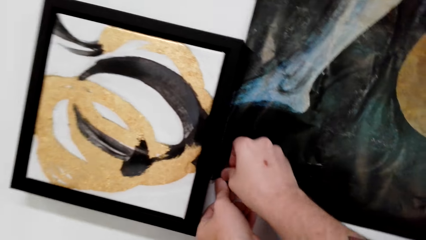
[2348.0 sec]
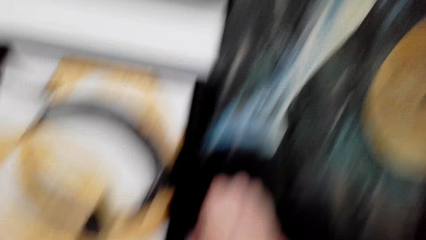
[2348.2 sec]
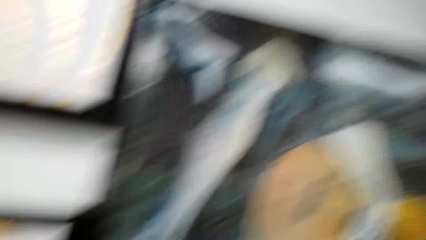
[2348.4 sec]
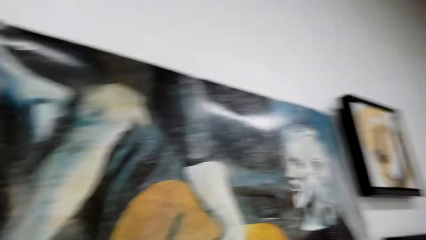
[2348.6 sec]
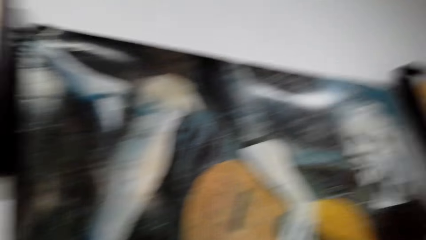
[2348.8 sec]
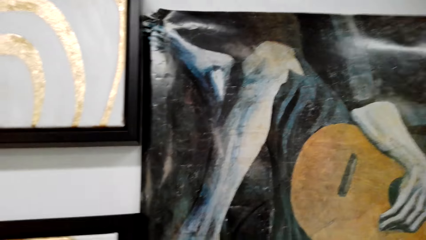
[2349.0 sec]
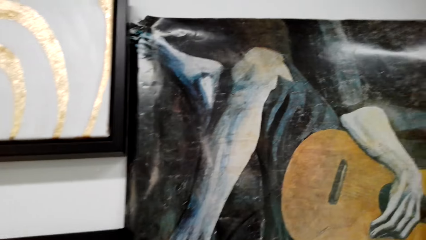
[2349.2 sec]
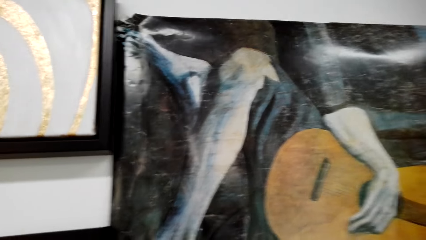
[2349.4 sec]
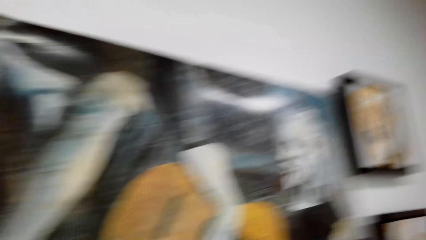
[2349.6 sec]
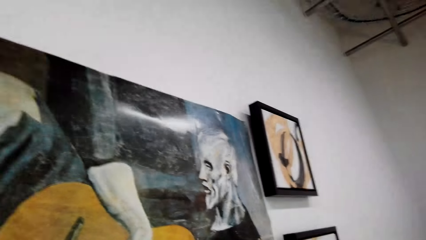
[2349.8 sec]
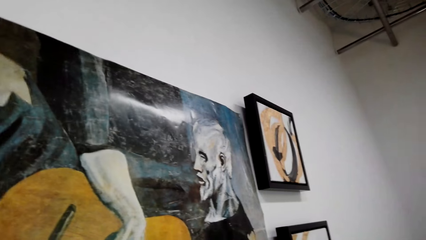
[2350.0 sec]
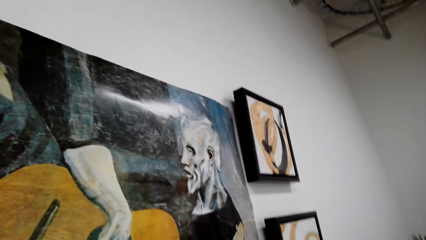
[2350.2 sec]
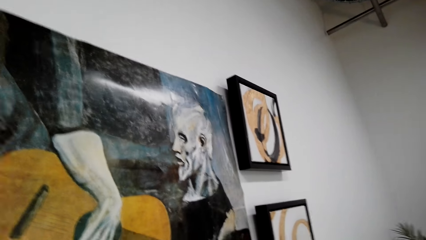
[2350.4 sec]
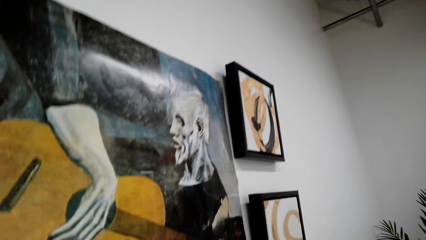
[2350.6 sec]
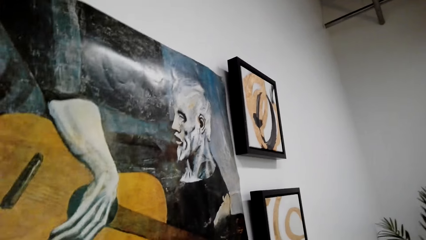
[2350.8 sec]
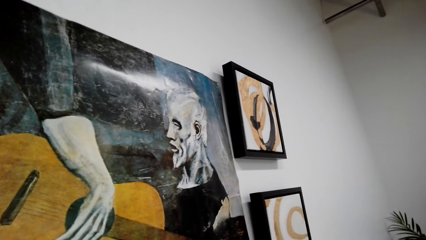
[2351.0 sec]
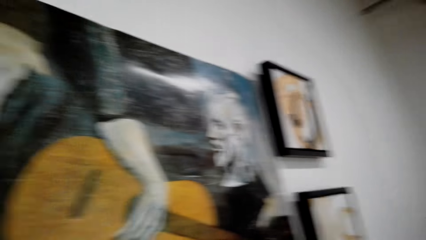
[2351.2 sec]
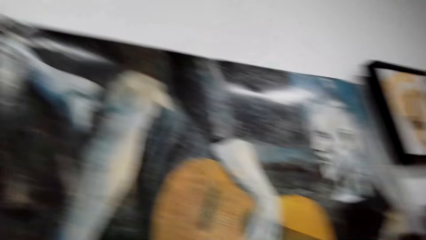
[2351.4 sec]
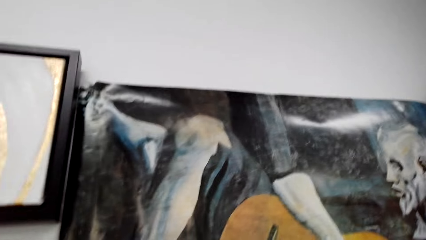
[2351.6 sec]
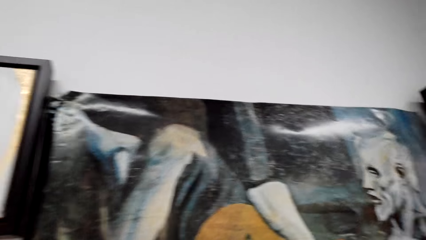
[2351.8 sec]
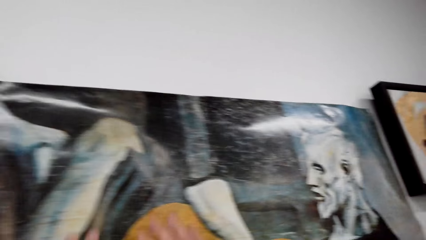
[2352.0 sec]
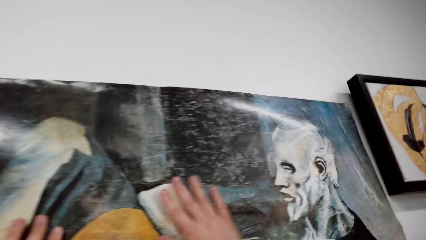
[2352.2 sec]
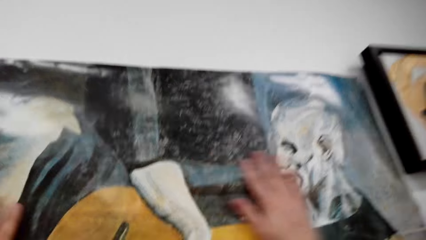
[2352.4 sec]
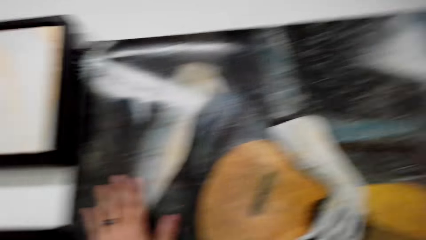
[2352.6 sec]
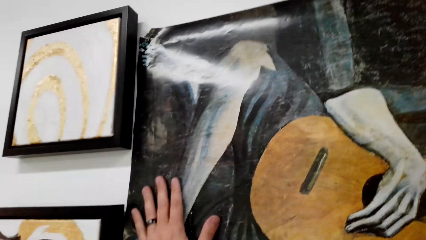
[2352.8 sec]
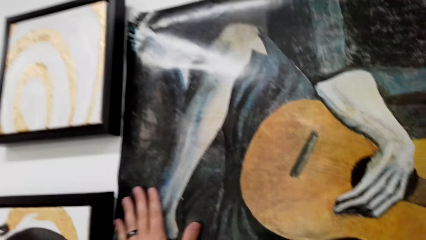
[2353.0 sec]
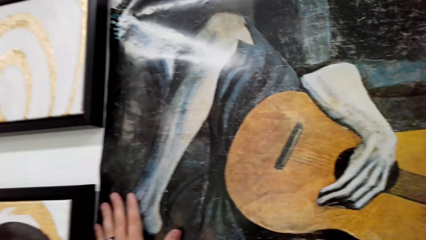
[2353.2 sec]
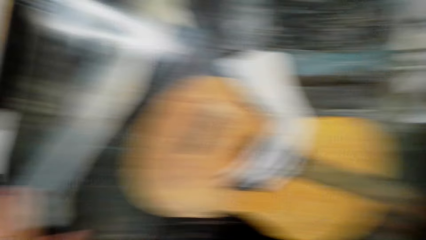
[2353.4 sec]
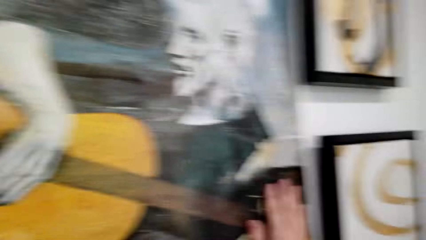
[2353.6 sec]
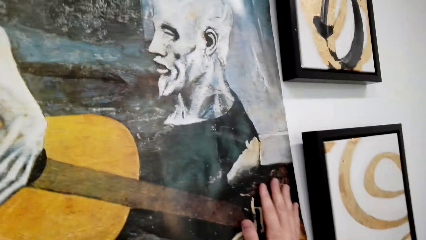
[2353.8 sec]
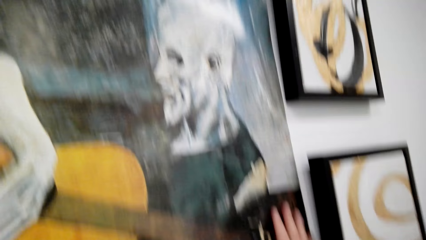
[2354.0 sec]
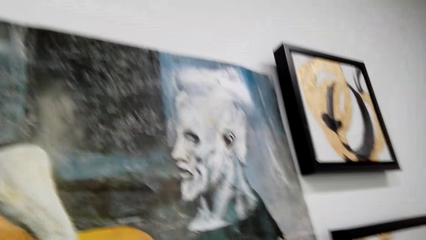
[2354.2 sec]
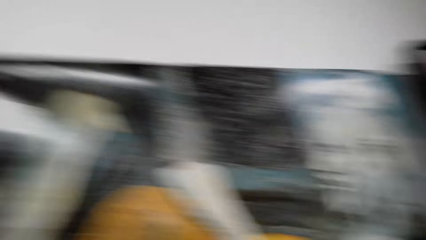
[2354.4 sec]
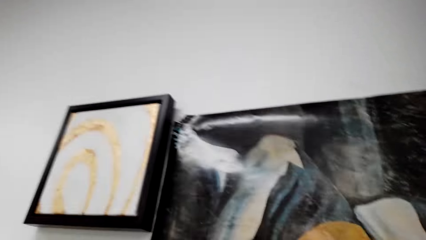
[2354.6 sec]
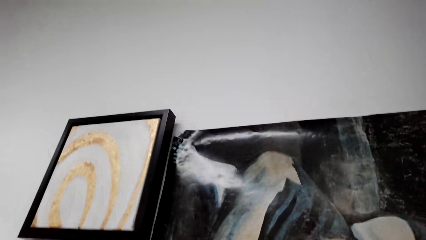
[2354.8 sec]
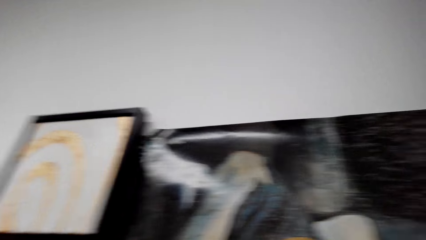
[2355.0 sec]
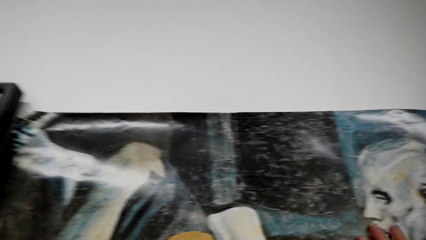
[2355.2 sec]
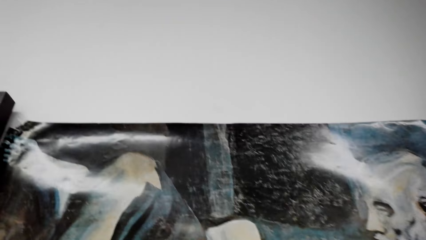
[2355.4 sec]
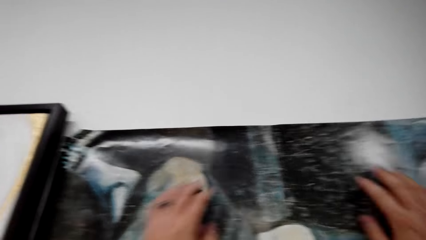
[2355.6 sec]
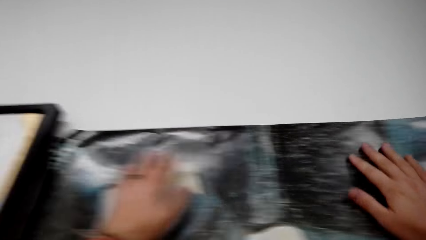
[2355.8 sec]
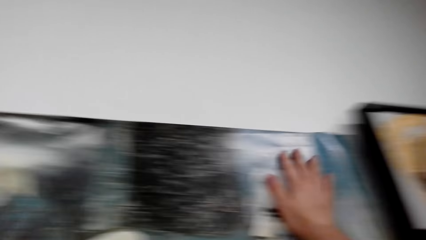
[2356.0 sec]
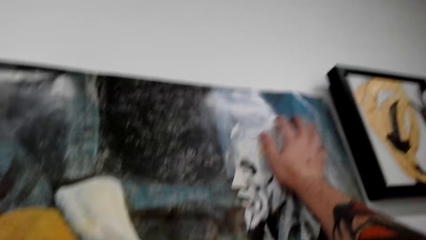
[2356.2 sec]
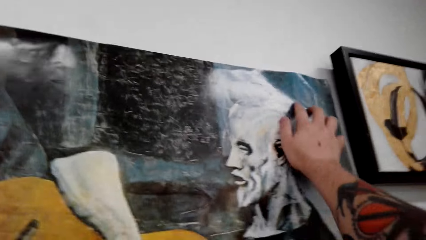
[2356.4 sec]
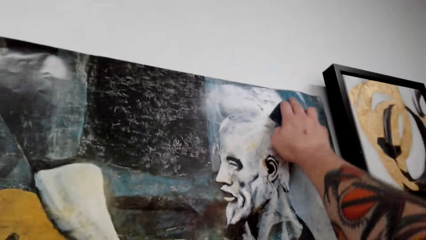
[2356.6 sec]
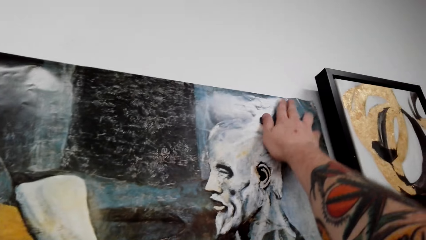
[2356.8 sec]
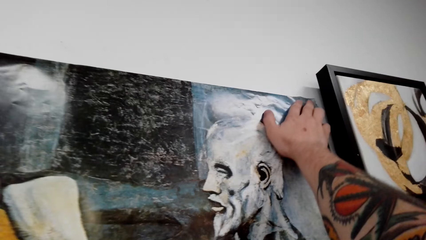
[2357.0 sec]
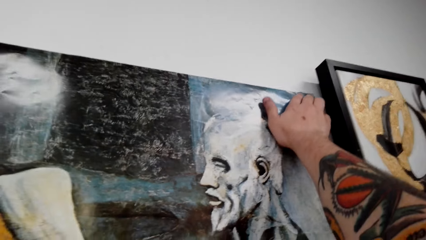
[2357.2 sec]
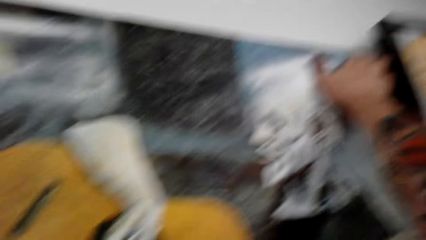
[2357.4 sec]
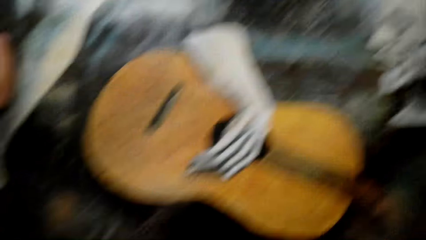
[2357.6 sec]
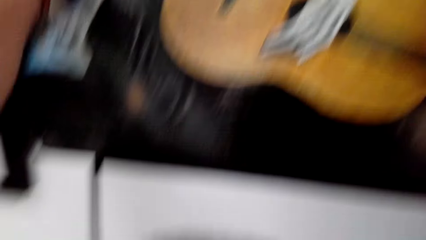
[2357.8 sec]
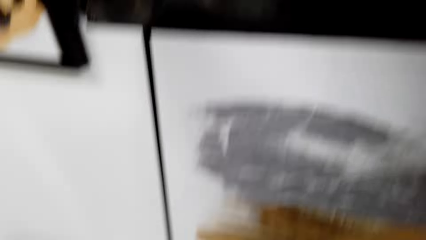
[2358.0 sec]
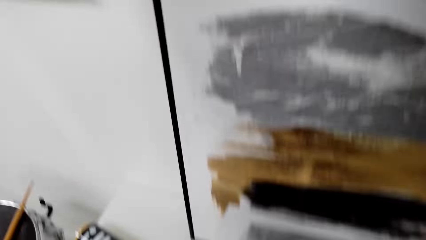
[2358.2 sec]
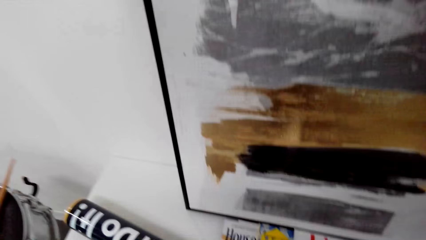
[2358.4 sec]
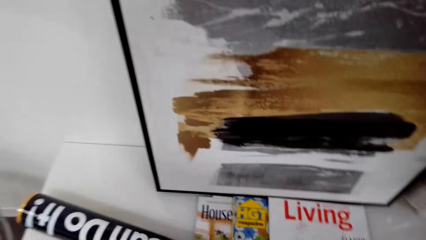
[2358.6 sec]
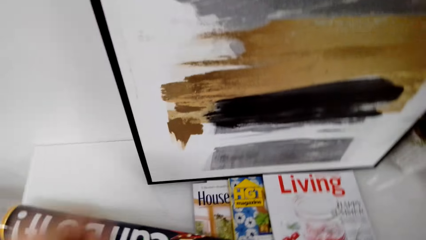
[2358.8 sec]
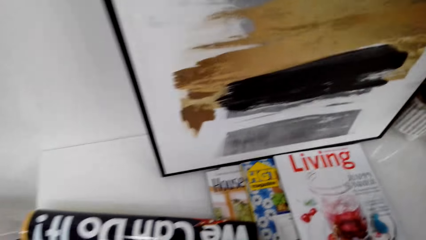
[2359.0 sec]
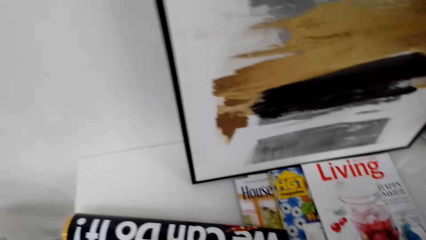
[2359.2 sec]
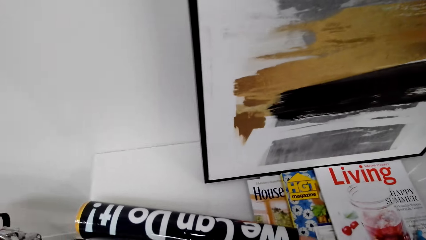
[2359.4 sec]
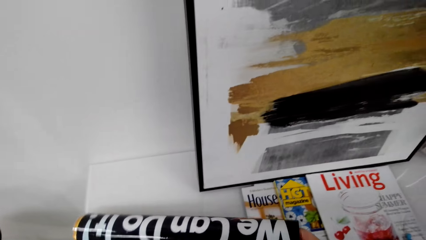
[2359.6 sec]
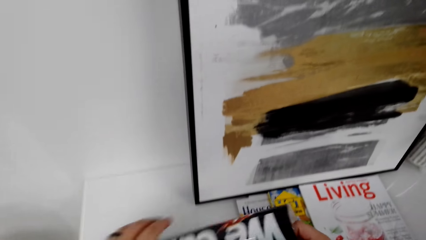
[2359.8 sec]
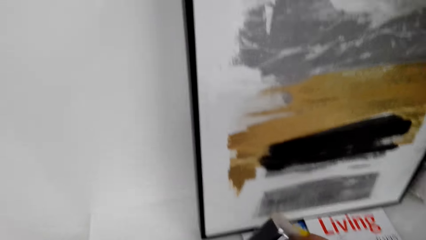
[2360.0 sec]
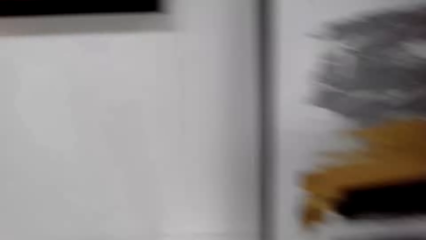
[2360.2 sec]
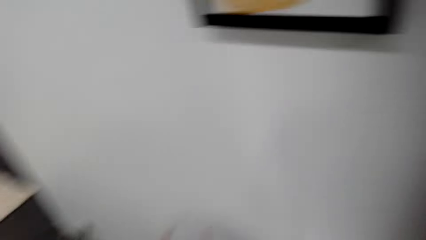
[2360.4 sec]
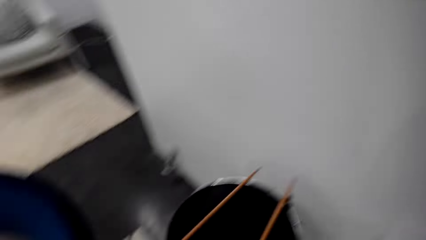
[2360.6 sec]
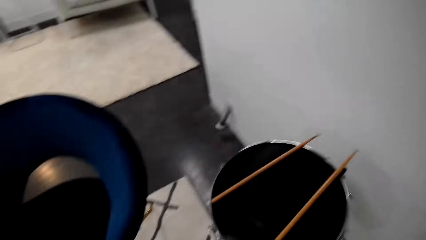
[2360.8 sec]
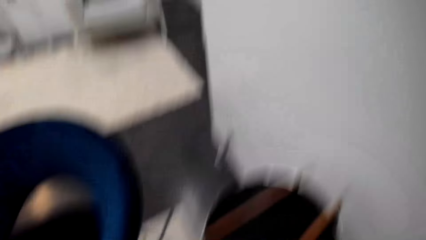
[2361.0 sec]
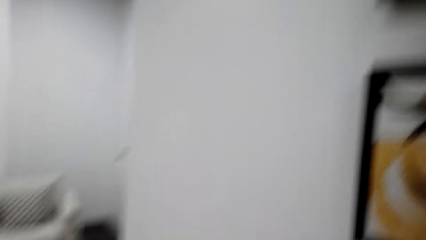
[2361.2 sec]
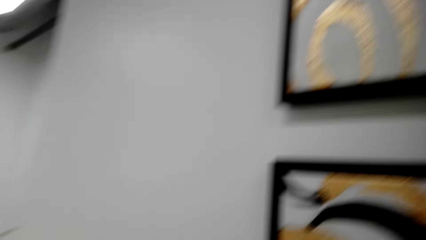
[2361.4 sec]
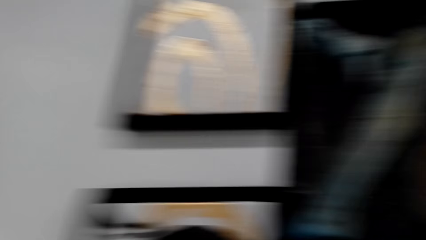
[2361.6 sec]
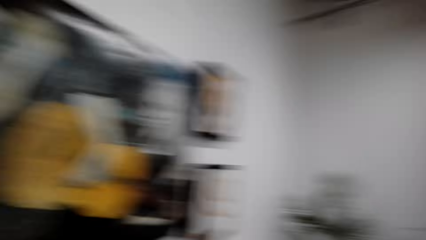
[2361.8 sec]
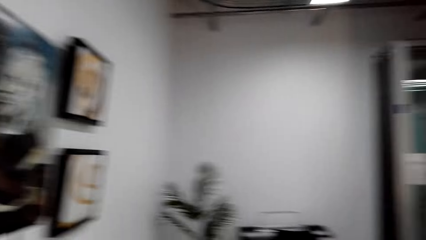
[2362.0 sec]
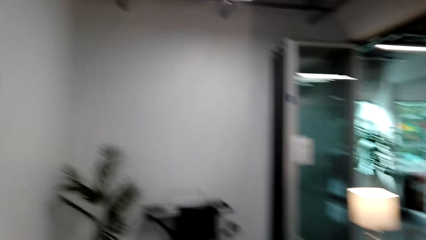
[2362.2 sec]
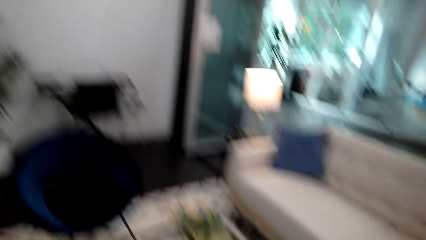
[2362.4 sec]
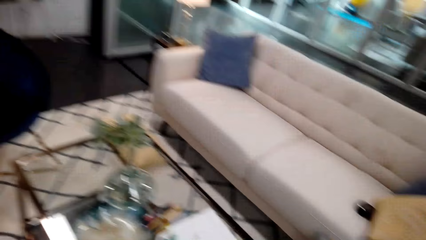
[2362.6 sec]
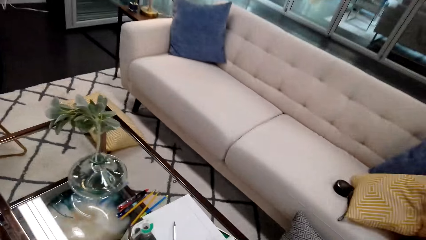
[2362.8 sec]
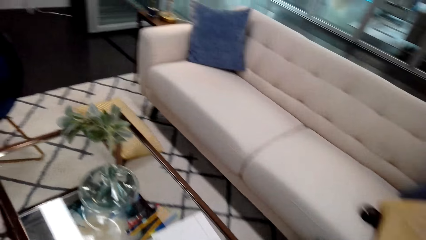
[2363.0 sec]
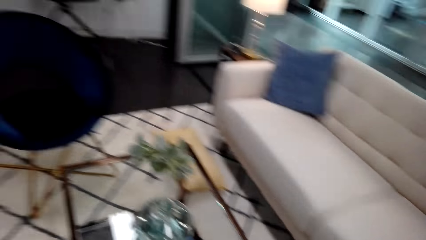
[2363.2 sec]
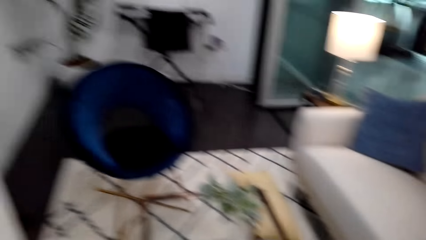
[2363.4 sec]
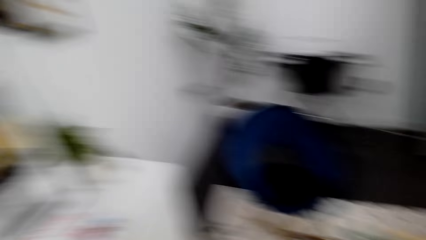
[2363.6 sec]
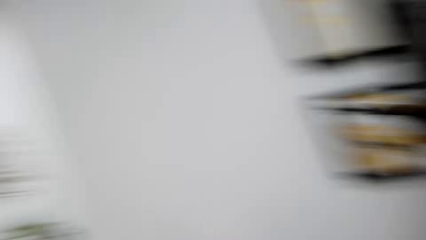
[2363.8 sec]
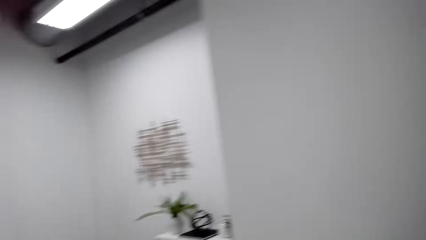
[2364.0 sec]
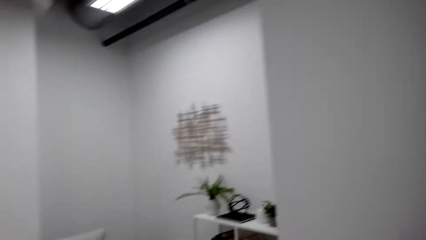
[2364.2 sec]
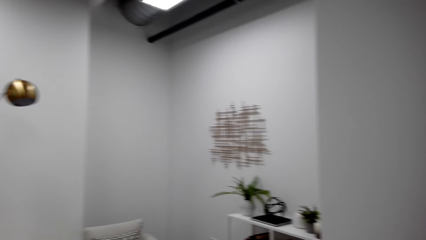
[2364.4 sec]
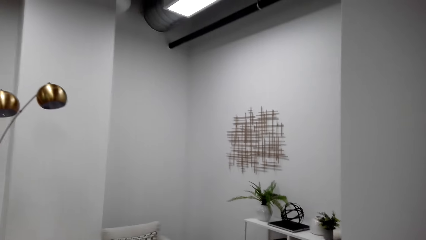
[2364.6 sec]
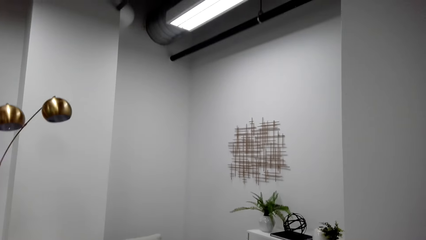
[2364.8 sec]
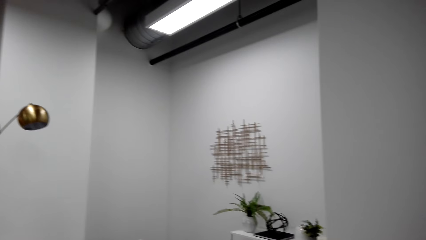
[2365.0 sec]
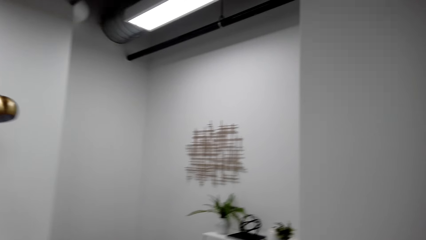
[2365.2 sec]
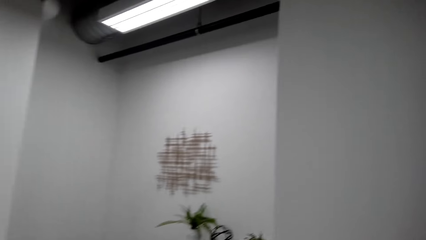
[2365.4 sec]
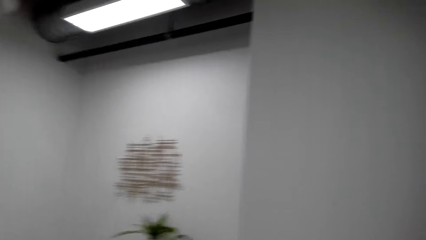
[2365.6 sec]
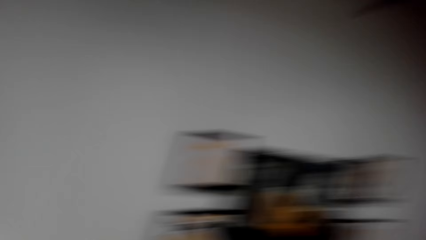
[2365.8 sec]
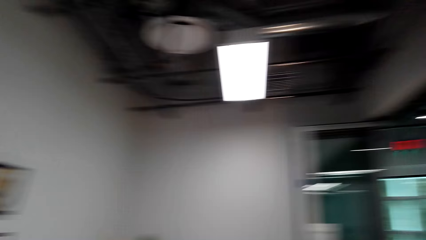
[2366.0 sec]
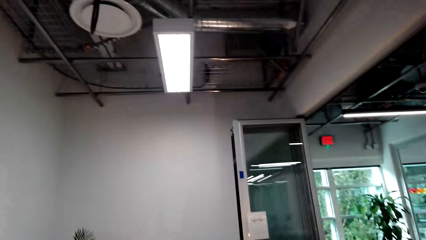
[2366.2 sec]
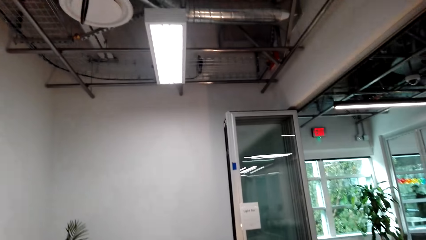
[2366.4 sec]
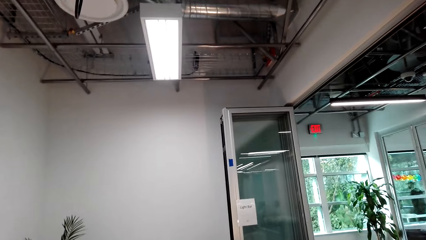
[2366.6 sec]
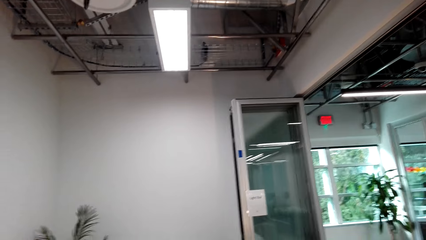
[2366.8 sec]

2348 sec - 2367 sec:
The camera wearer sticks the painting on the wall. They pick the painting from the chair. They look around the room.
